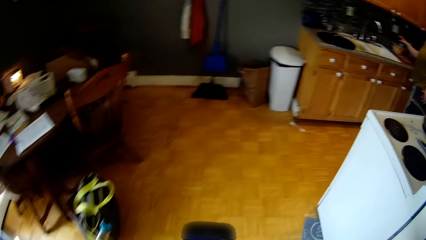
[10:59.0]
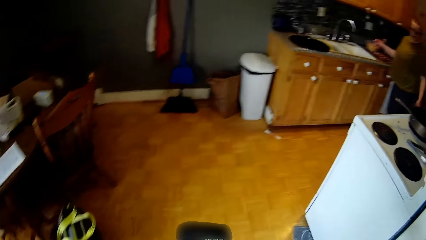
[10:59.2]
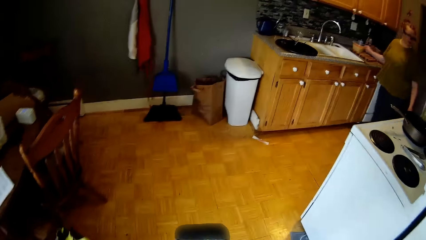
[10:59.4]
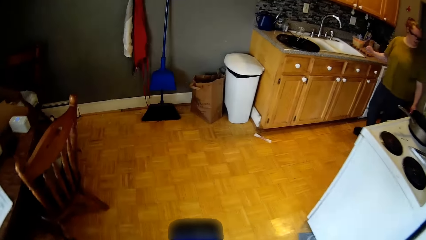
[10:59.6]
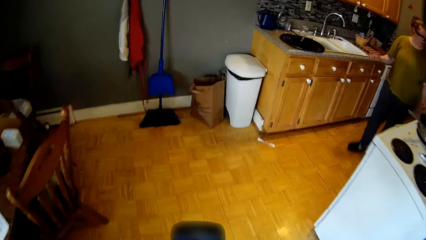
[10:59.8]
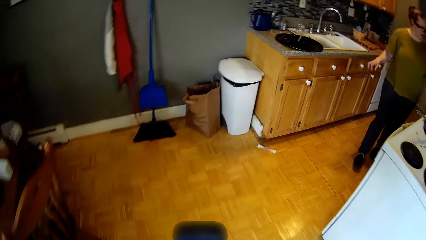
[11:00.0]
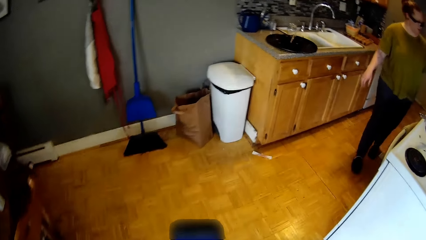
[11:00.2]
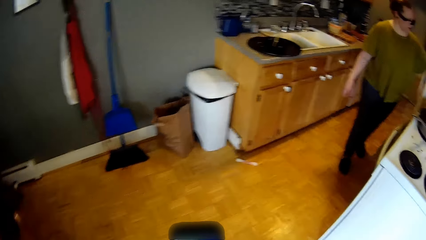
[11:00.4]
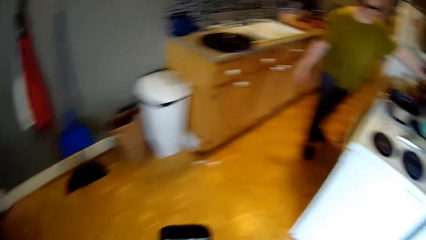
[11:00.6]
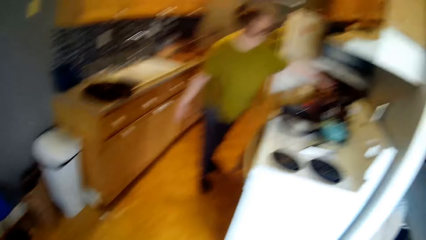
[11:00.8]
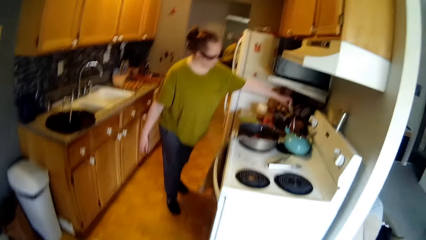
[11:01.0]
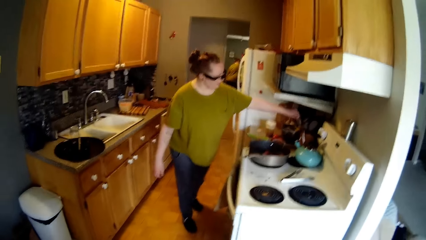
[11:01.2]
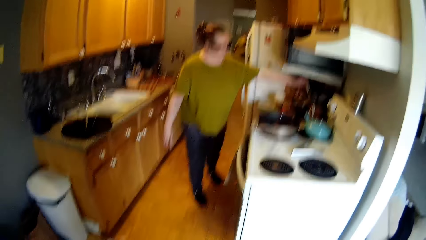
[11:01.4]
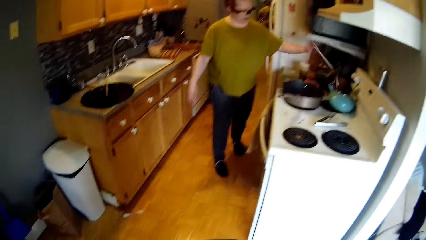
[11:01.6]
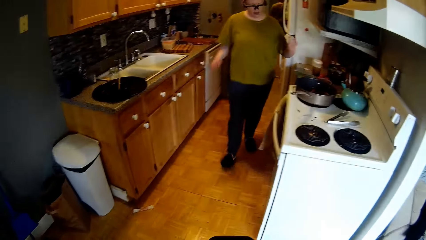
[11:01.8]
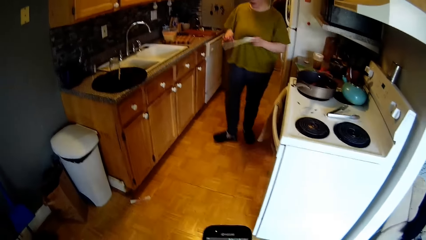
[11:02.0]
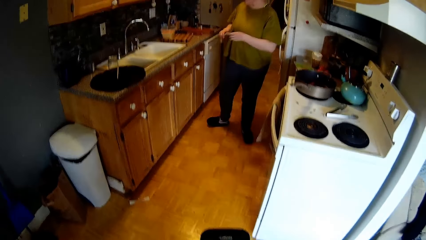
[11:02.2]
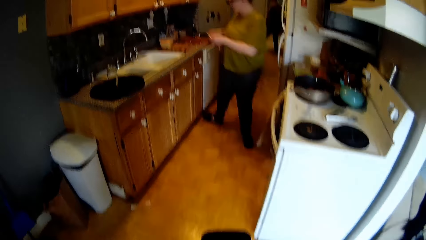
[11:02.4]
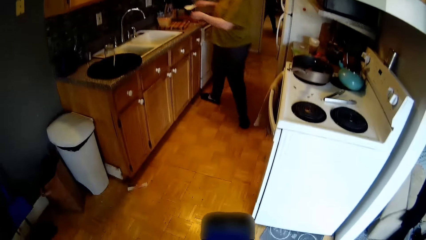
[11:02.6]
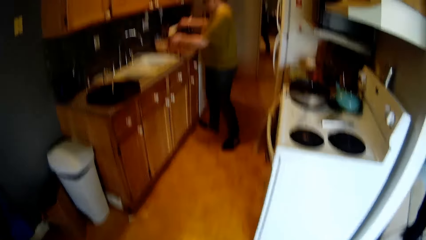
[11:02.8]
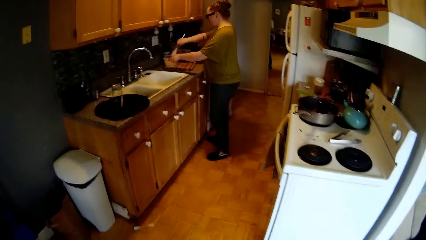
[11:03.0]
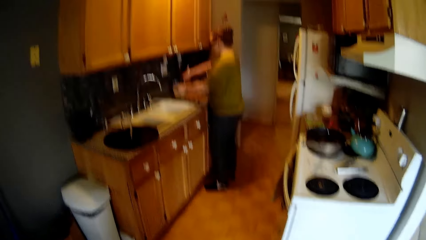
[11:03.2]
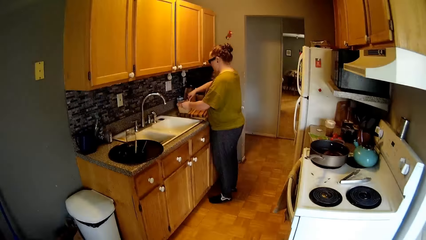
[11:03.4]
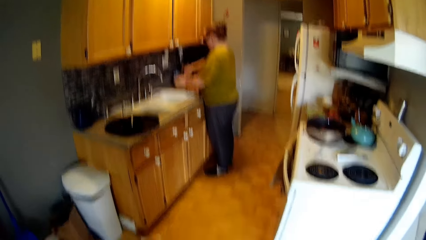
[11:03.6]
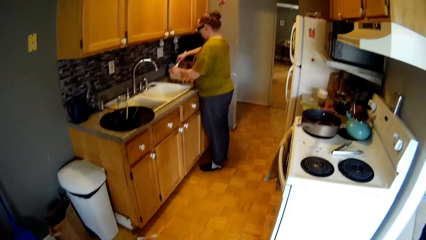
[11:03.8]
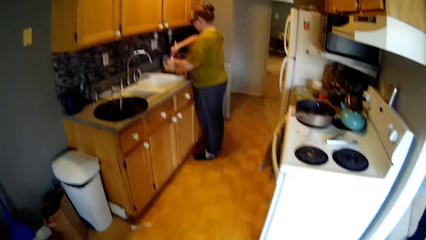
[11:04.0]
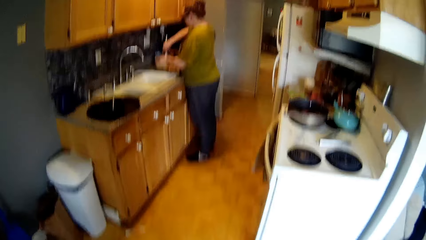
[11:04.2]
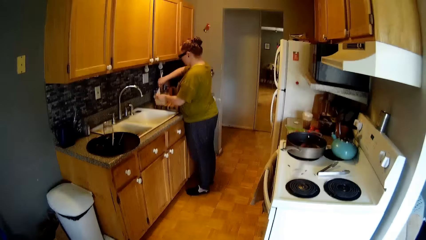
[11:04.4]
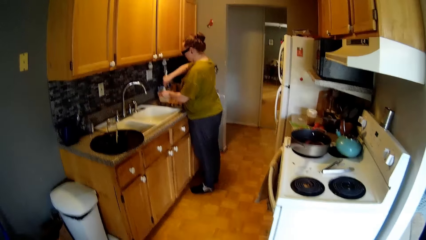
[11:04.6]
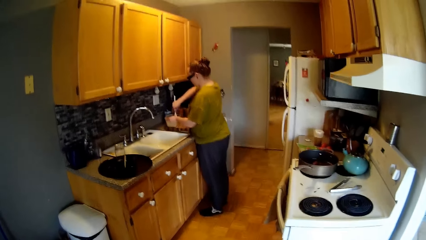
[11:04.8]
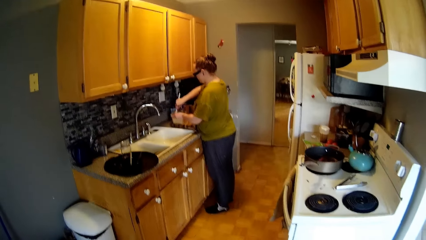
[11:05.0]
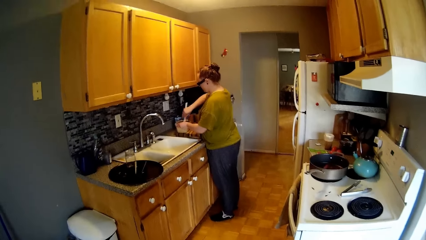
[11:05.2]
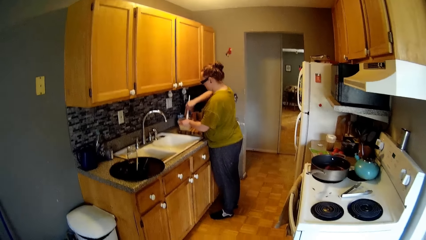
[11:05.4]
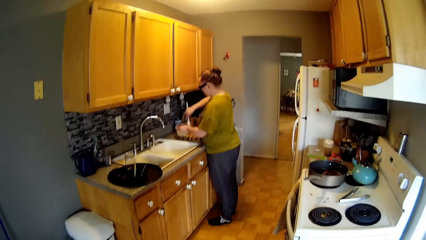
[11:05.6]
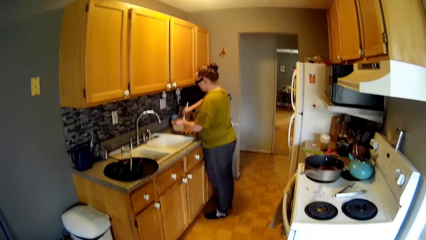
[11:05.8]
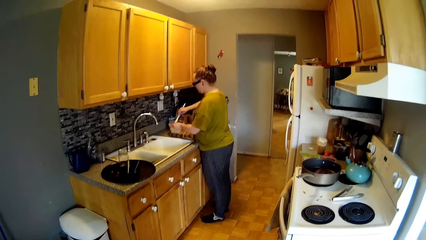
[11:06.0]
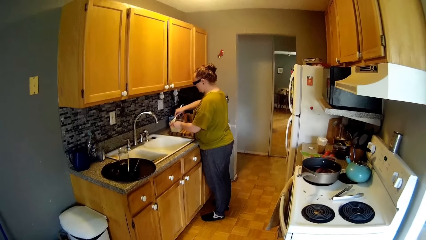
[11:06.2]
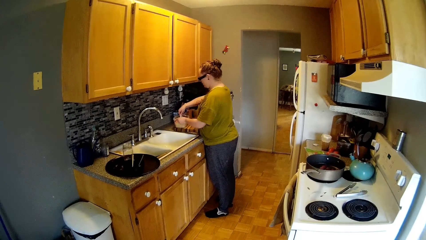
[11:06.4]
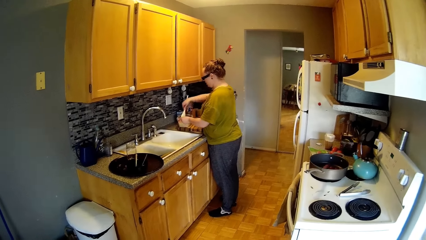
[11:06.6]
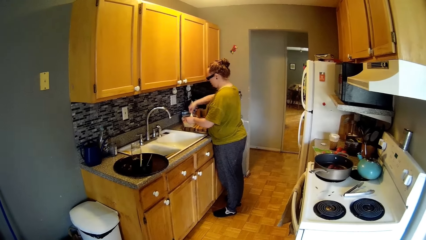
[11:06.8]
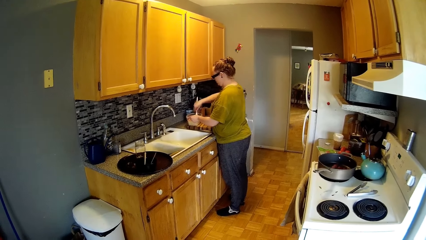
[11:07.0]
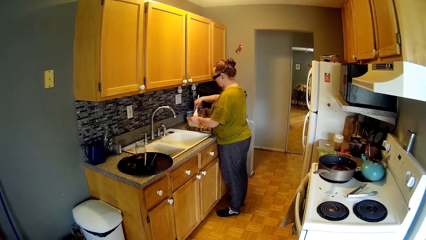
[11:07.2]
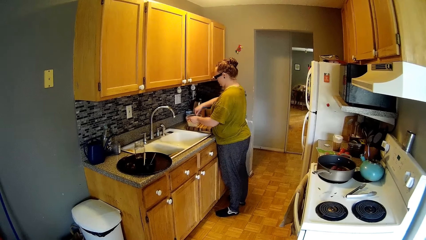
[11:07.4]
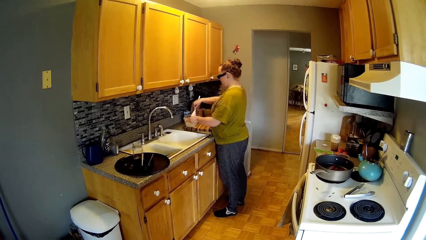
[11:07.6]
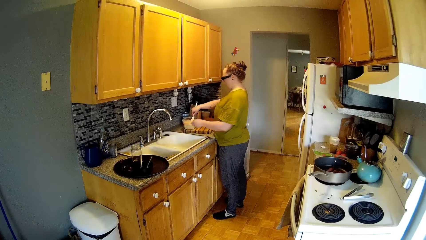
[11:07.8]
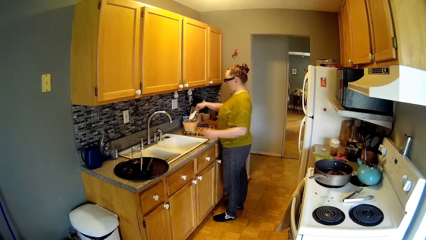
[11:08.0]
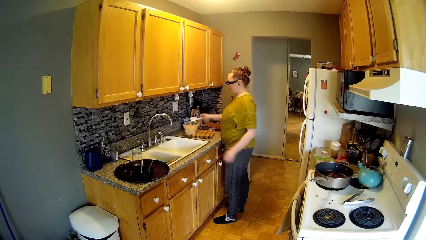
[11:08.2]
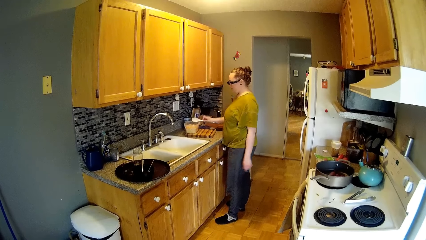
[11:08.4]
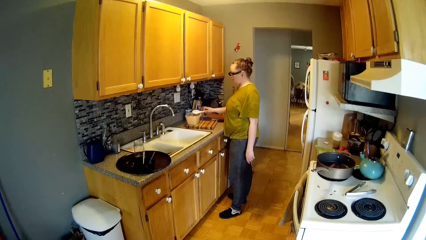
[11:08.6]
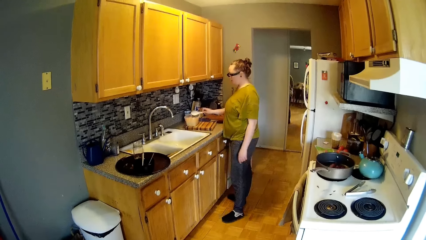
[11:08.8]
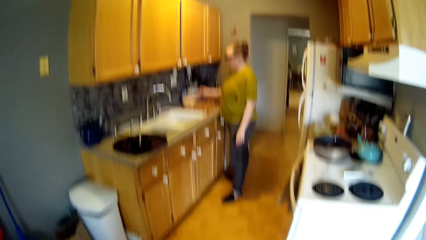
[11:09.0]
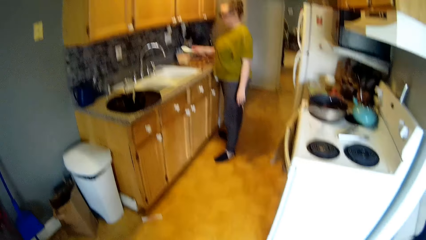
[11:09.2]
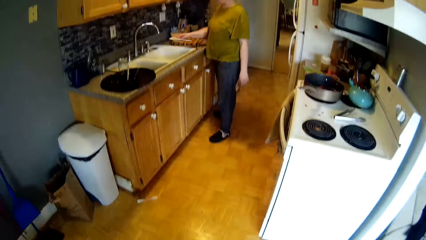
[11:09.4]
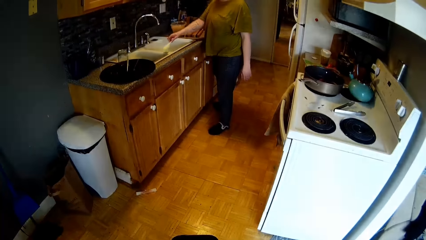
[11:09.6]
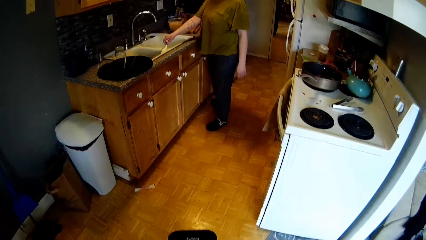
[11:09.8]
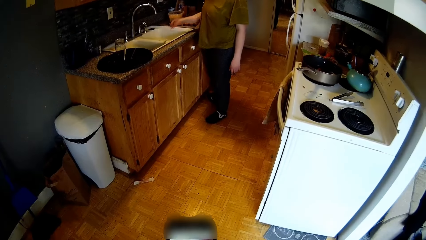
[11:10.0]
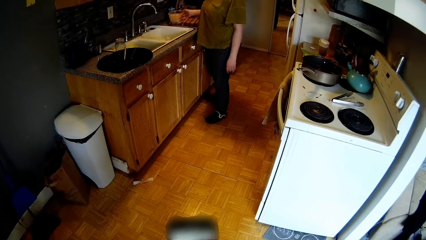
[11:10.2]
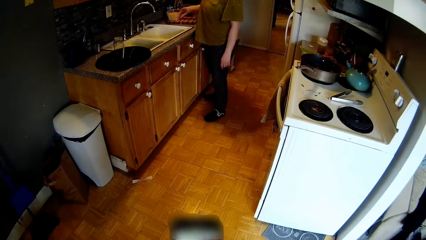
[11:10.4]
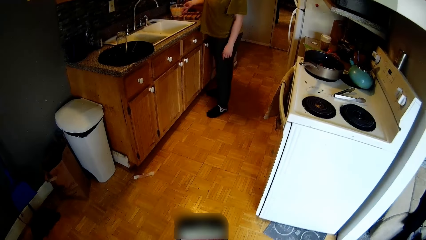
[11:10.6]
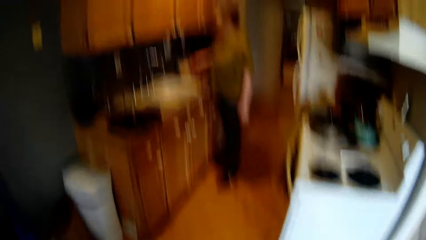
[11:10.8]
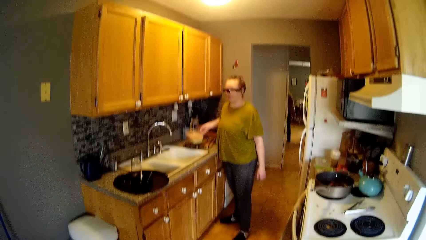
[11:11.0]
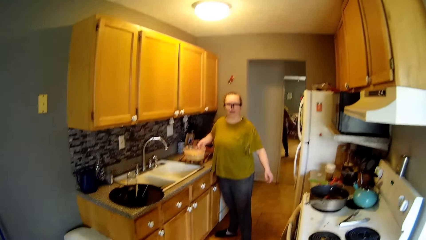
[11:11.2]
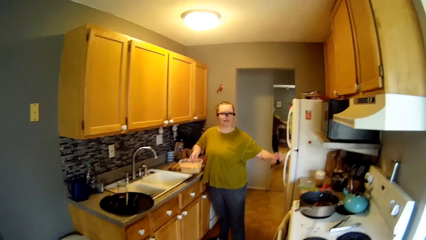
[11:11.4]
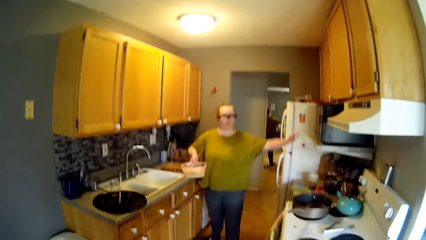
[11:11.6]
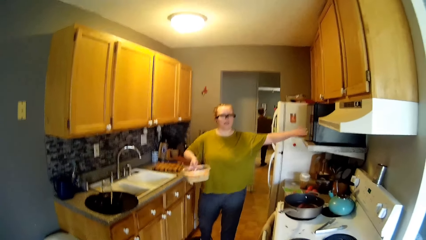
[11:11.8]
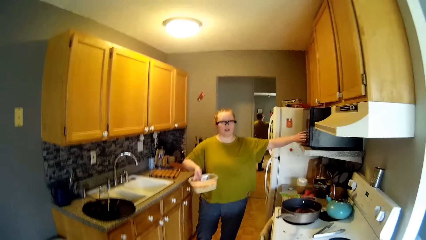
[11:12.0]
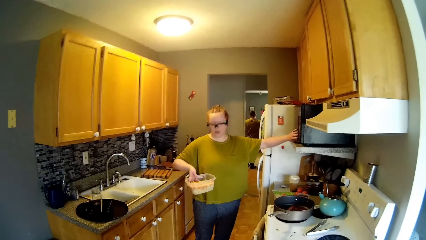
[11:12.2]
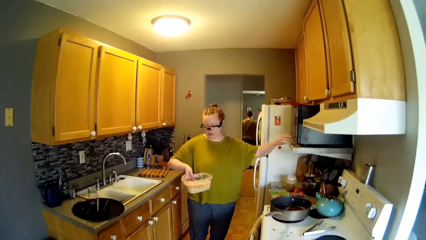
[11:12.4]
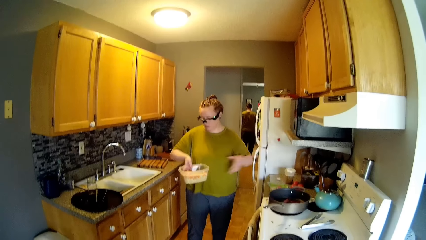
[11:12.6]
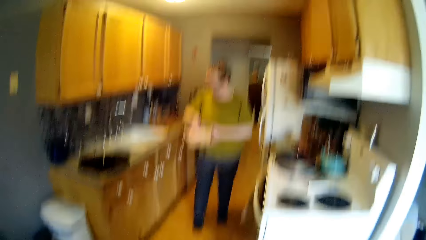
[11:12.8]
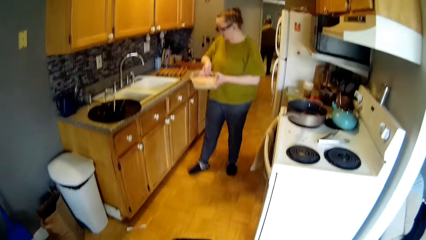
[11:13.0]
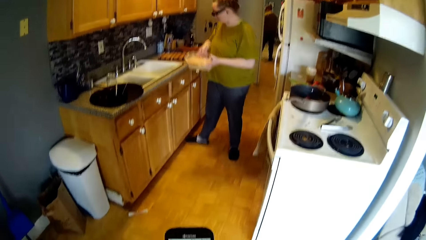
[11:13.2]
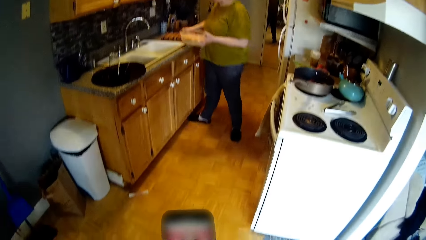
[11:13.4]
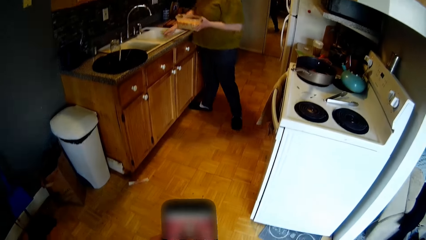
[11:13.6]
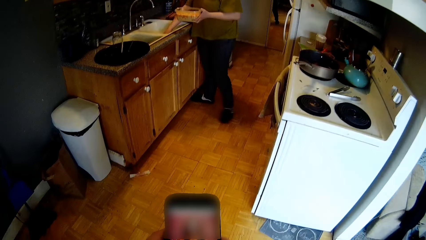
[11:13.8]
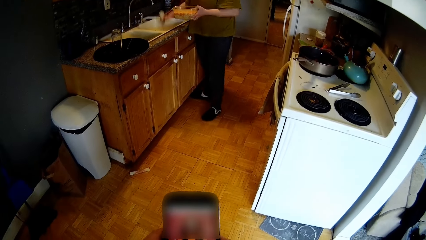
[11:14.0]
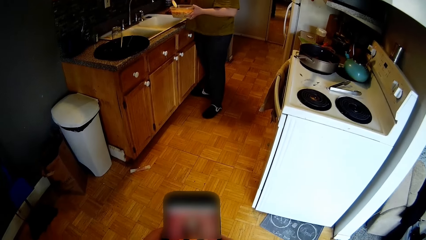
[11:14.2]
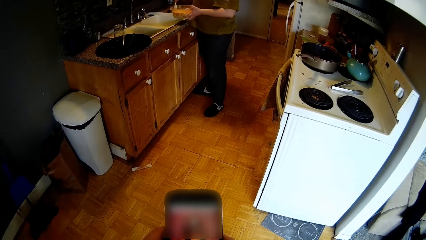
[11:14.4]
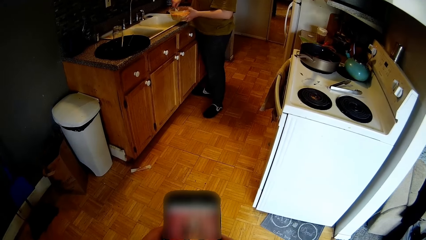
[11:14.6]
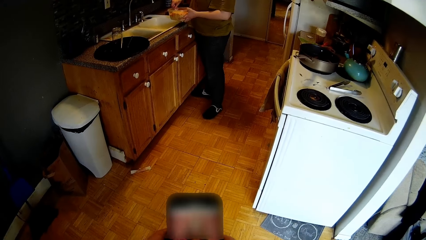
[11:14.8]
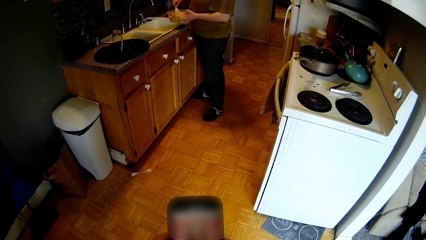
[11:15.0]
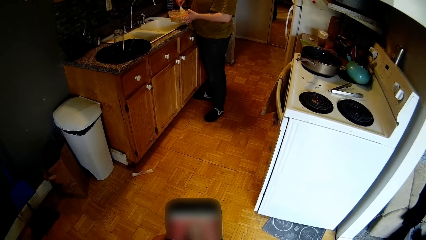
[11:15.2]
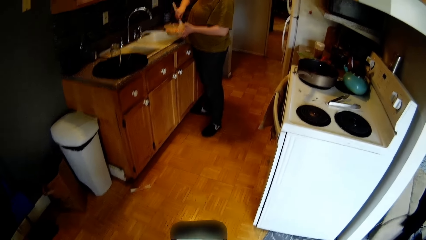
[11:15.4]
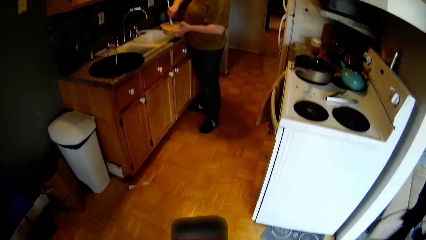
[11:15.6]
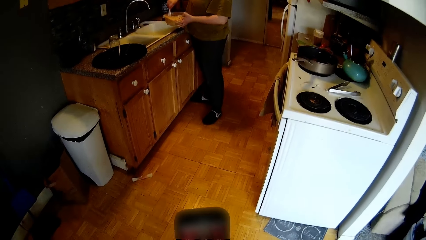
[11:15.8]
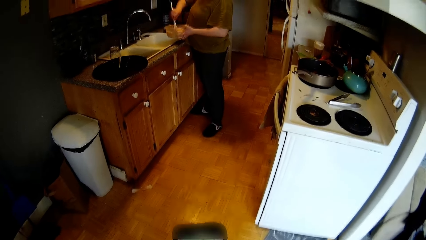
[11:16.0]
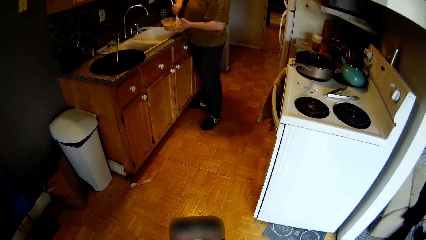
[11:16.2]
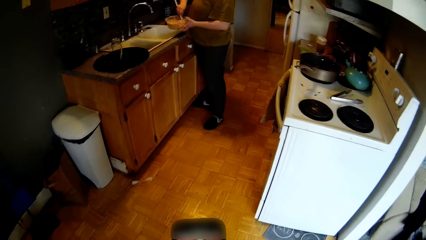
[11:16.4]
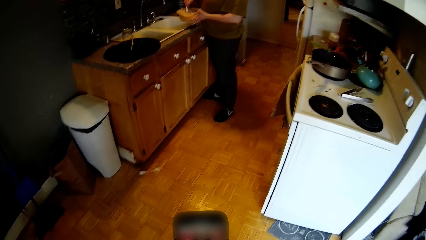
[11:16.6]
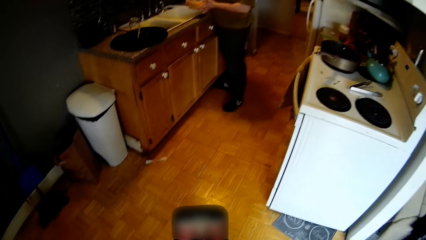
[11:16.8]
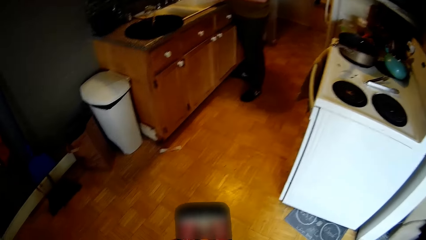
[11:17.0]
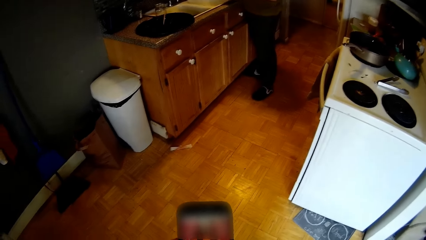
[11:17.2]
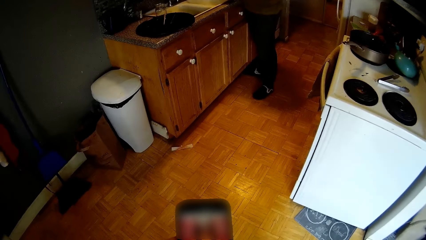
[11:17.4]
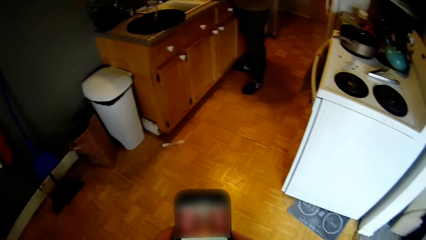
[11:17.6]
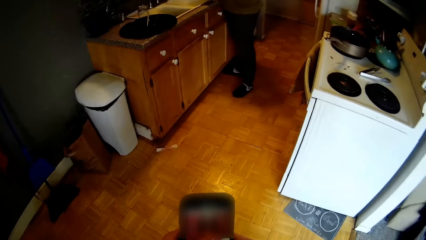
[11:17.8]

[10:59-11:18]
The woman picks up a spatula from a spoon rack beside a cooker with her left hand. She passes the spatula to her right hand, and stirs a bowl of flour mix with the spatula. She shakes a spoon. She drops the spatula in the sink with her right hand, and carries the bowl of flour mix from the kitchen counter with her right hand. The camera wearer converses with the woman. The woman touches a microwave with her left hand in the kitchen. She picks up a container. She holds the bowl with her left hand. The camera wearer presses the phone with his hands. The woman picks up the spatula from the sink with her right hand, and stirs the bowl of flour mix with the spatula.
